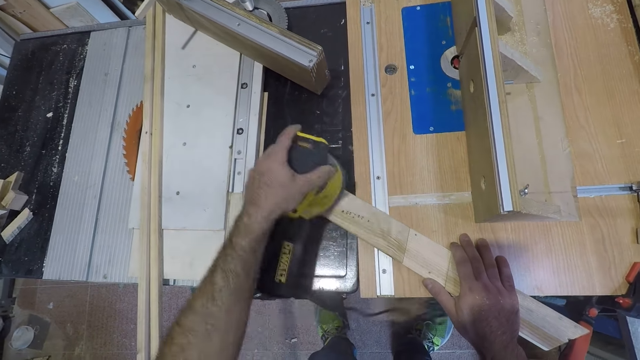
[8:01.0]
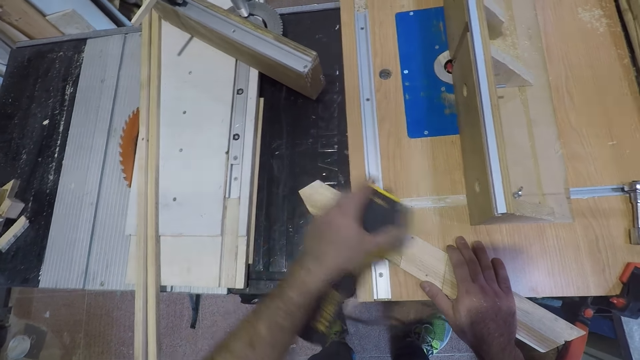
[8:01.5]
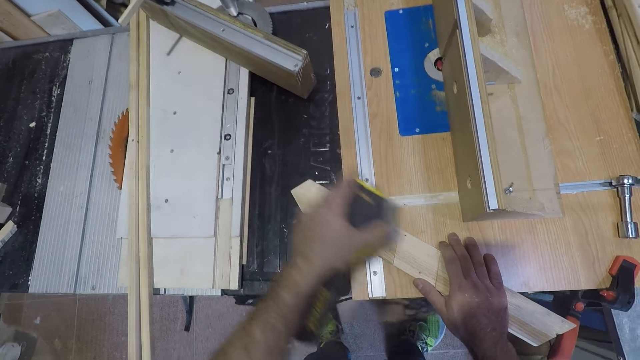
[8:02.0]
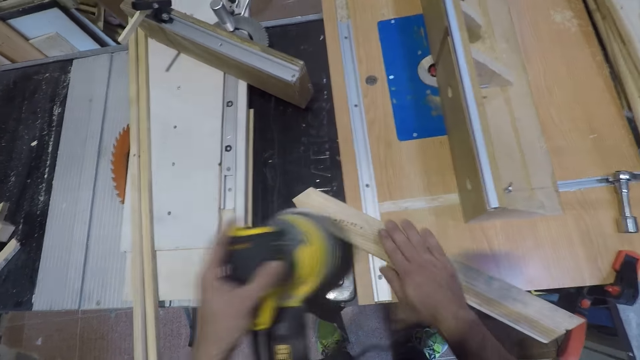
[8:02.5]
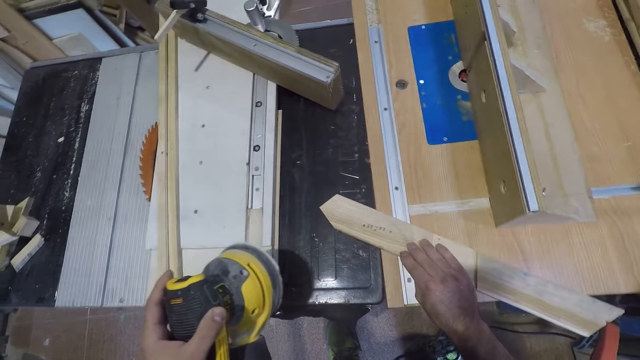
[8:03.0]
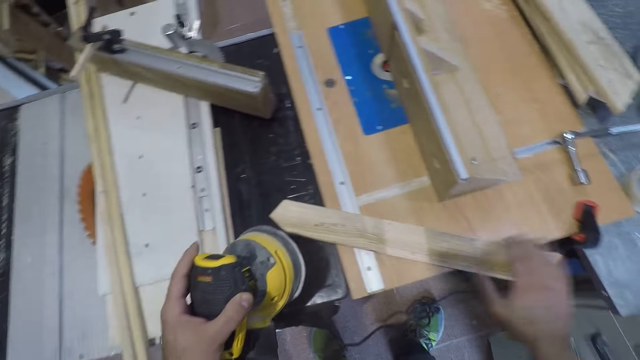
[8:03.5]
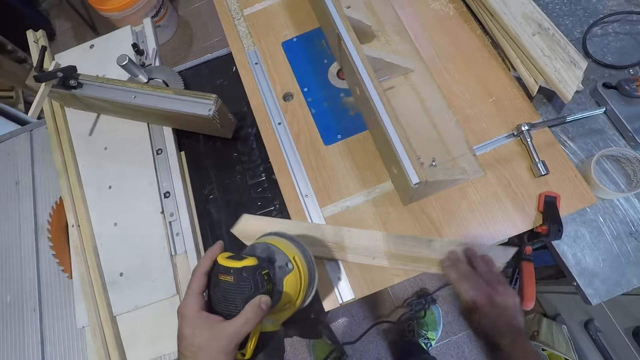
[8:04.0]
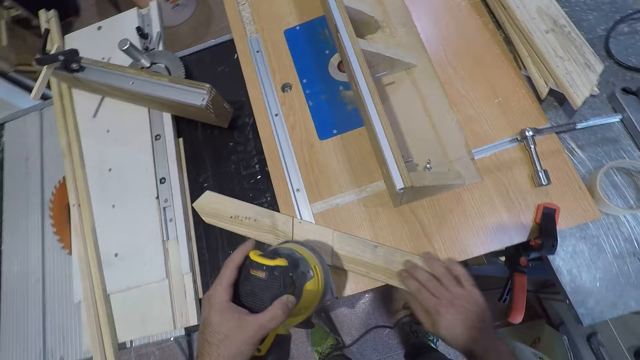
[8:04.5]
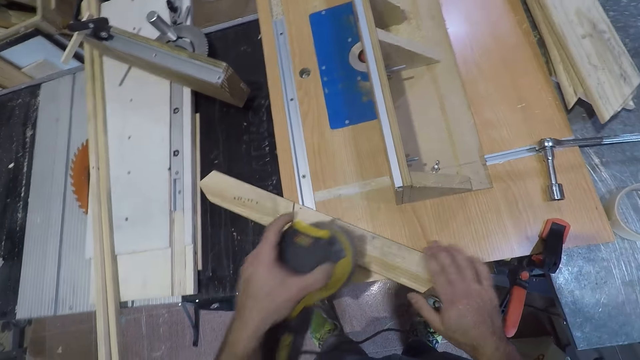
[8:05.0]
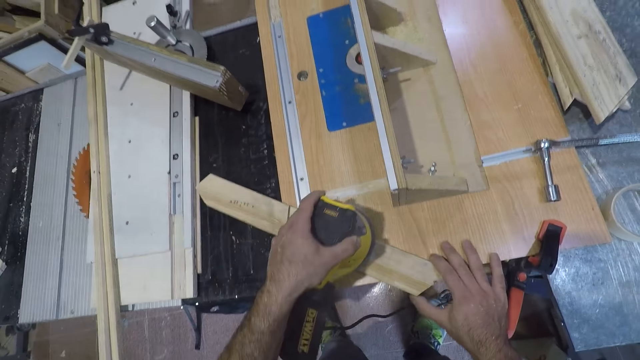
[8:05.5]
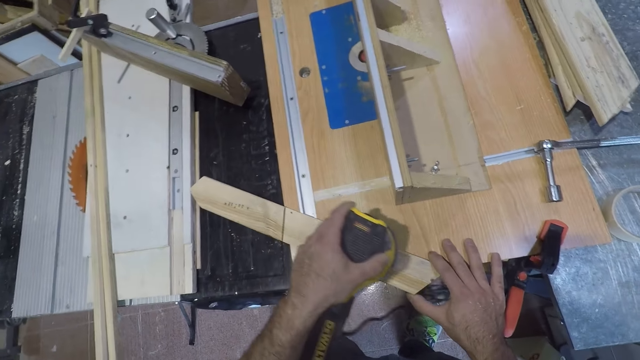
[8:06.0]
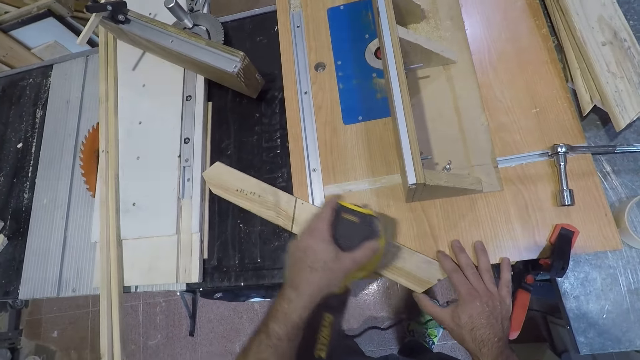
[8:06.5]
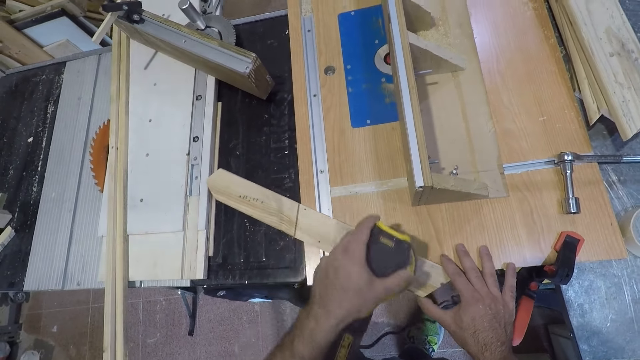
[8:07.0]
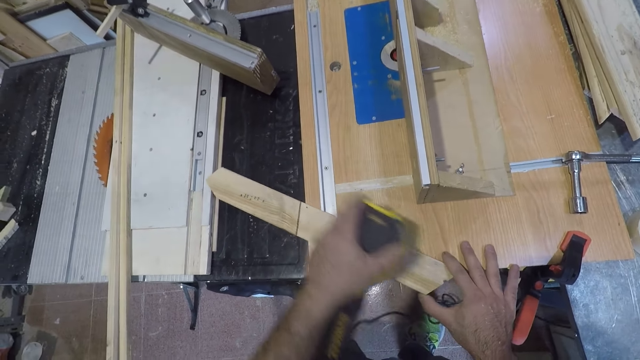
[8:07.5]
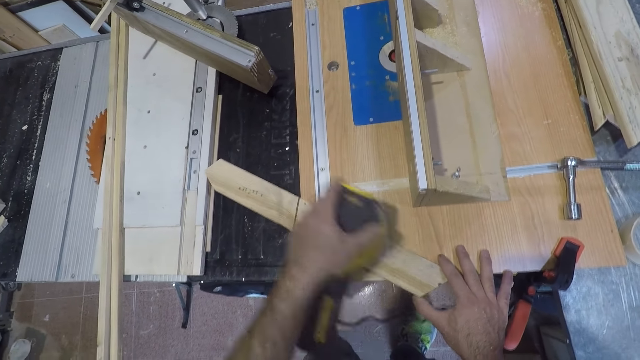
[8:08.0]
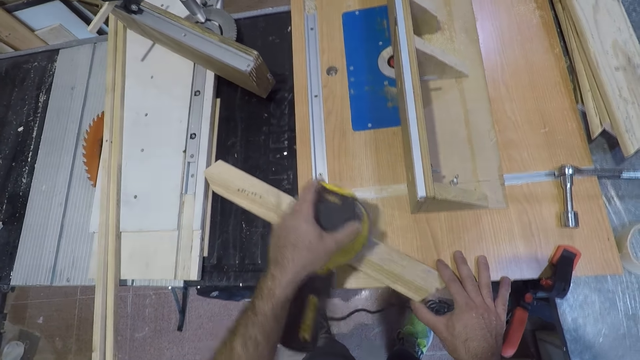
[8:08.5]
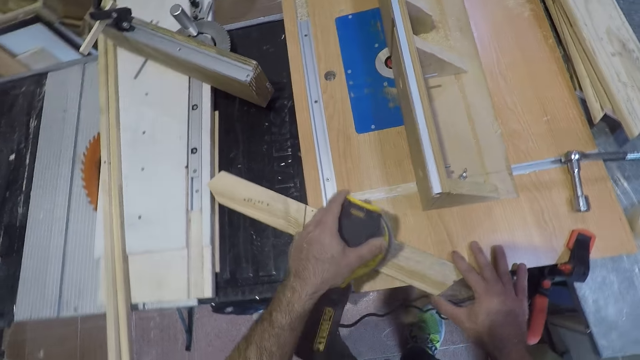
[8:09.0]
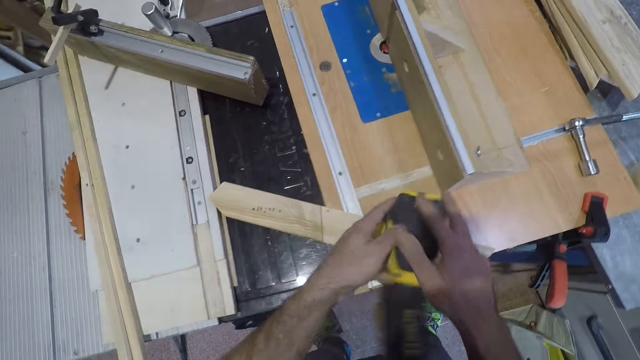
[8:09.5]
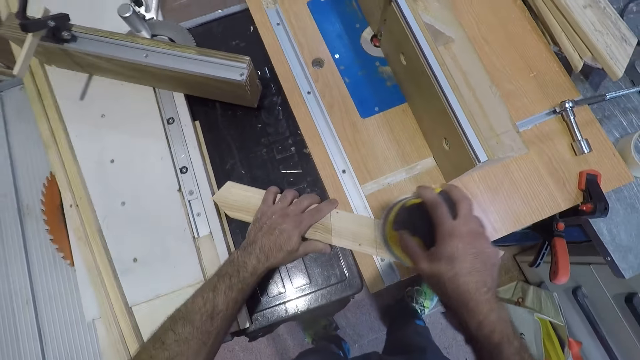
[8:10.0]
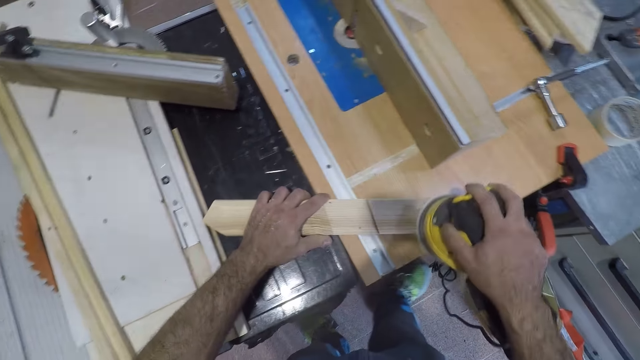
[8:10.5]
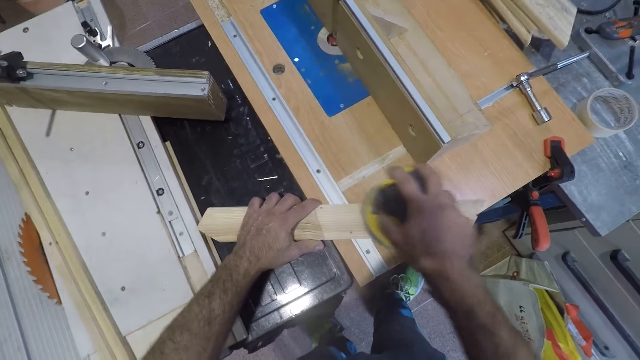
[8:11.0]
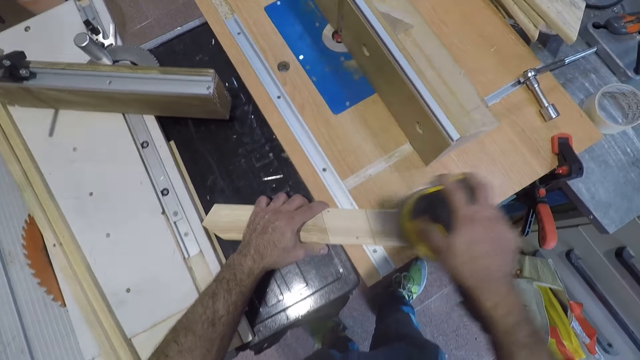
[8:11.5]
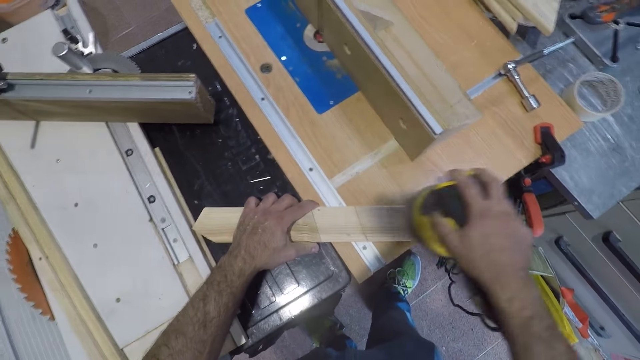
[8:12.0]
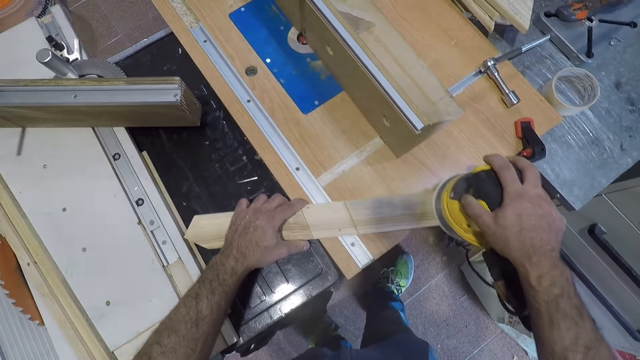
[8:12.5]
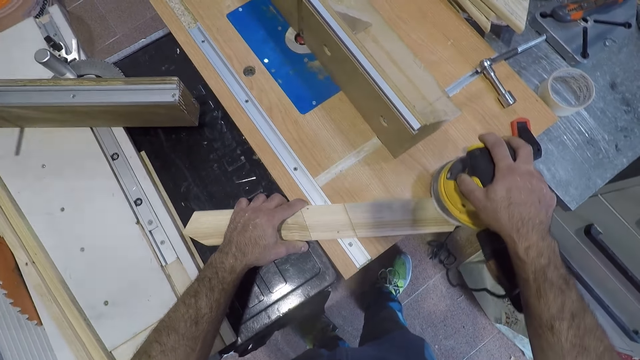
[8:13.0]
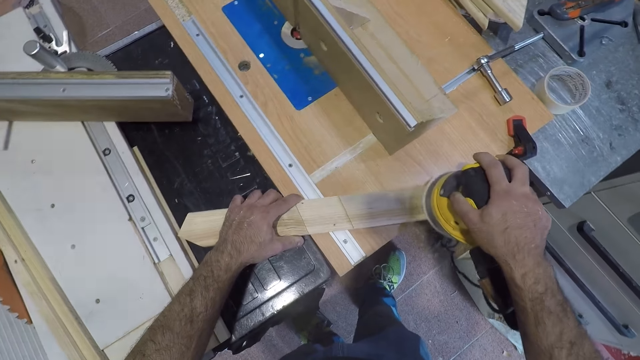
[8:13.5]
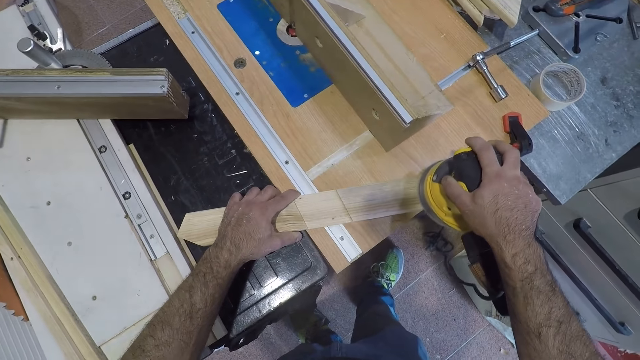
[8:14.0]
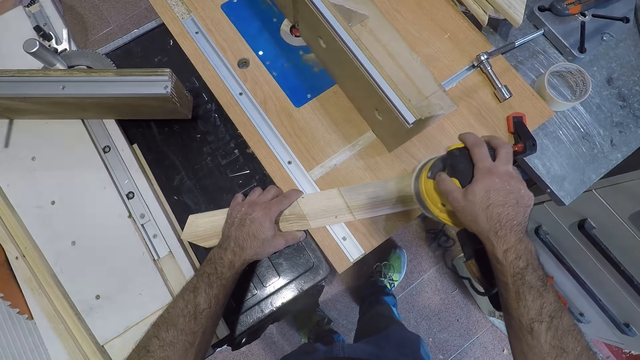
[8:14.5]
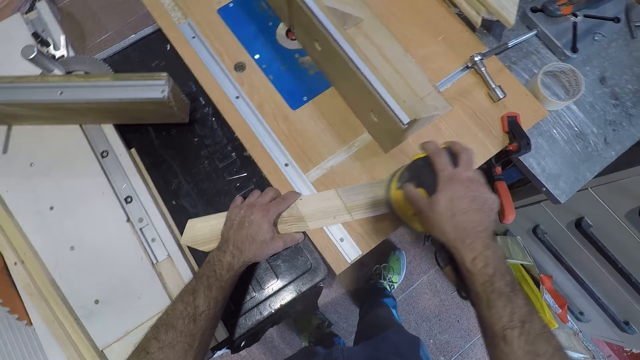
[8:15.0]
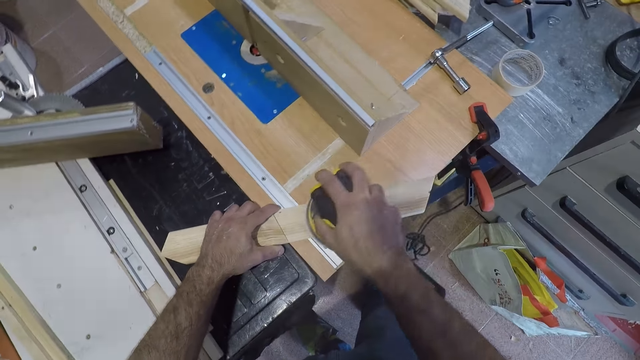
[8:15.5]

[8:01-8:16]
The camera wearer feels the wood with his right hand. He adjusts the wood. He smoothens the body of the wood with the electric wood planer or sander. He holds the sander with the other hand. He collects the electric wood planer with his right hand. He holds down the wood. He smoothens the body of the wood with the electric wood planer.

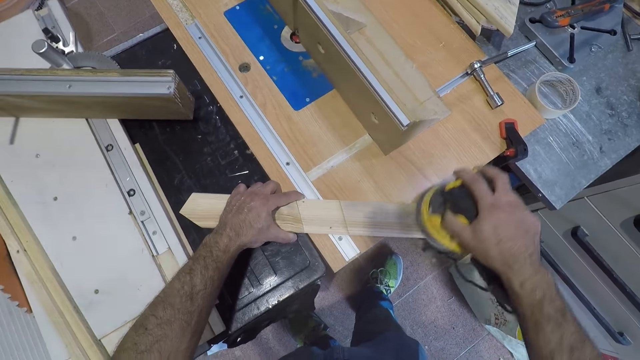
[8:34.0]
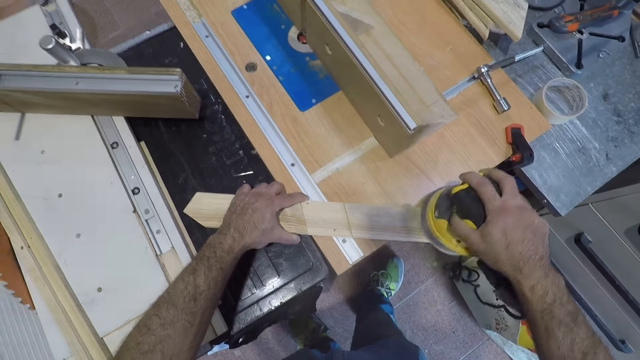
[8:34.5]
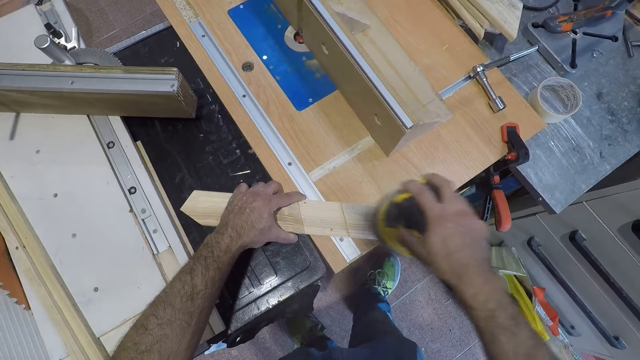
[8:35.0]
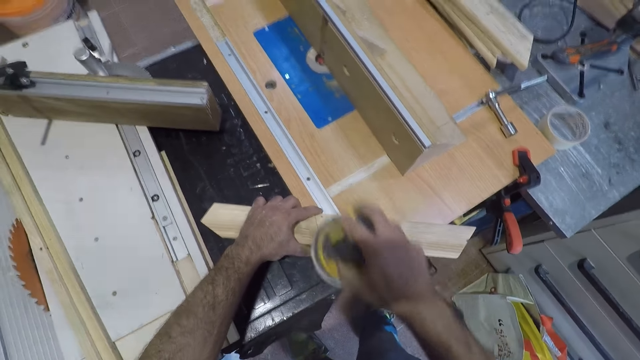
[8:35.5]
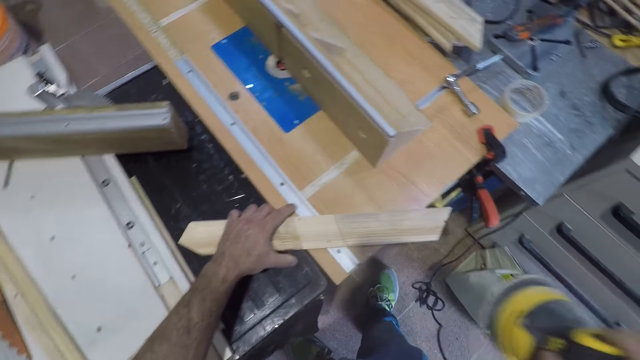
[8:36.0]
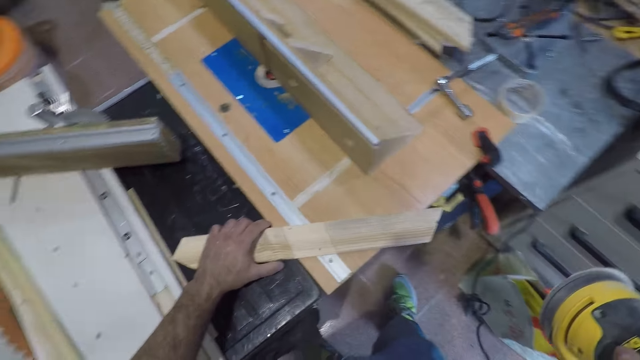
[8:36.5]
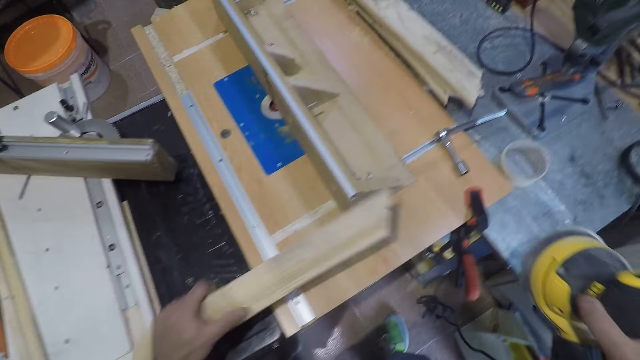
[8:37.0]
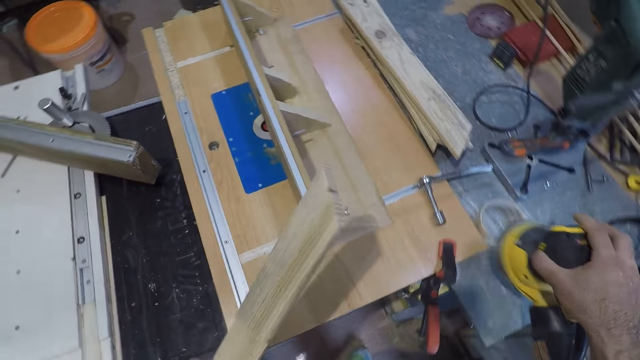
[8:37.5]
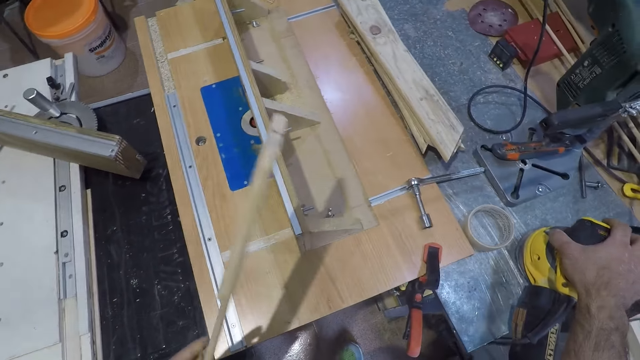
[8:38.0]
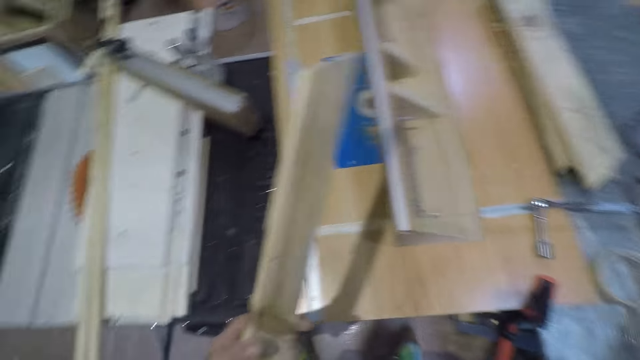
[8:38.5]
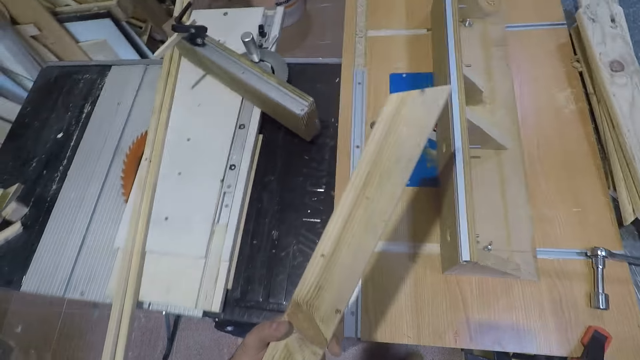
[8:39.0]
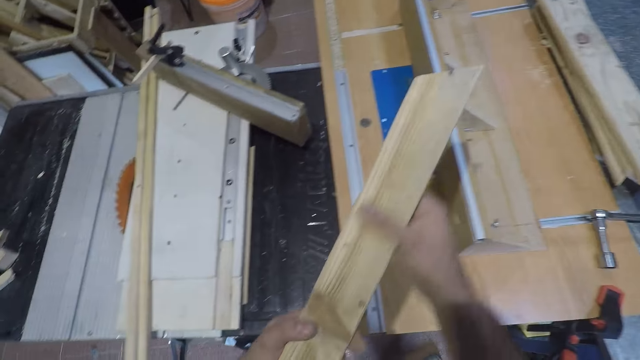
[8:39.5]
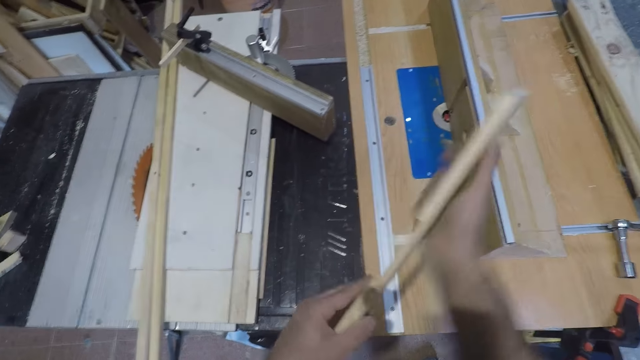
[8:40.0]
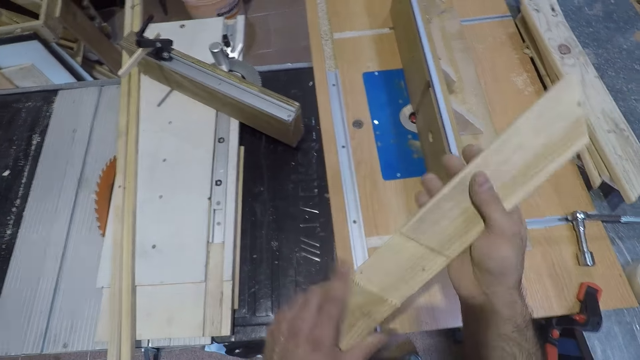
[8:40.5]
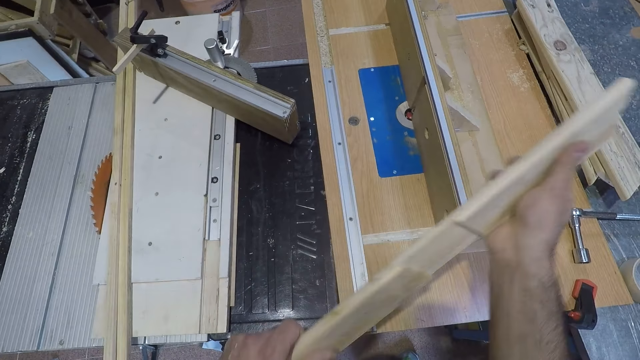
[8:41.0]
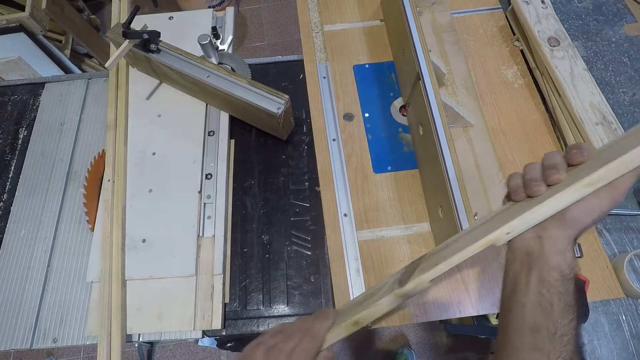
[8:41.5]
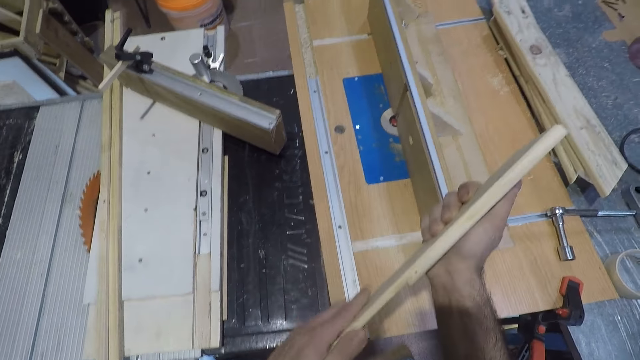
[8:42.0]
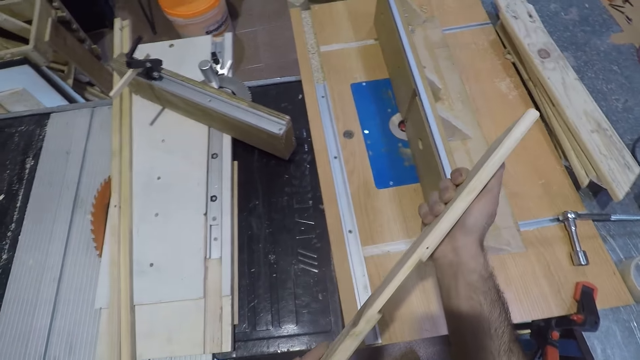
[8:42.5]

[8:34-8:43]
The camera wearer removes the electric wood planer from the wood. They lift the wood. They drop the electric wood planer on the table beside the smoothing machine. They examine the wood. They hold the wood with both hands and turn the wood.
